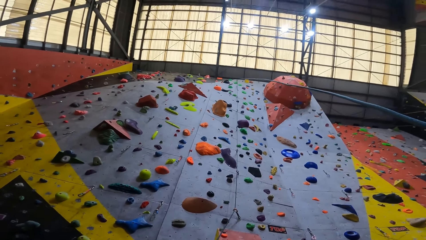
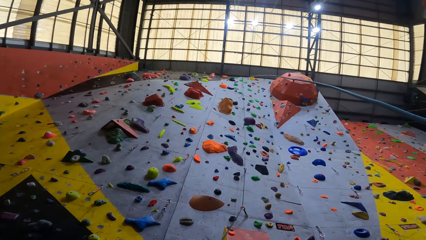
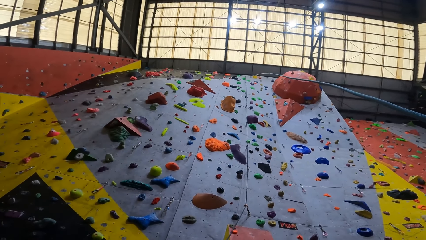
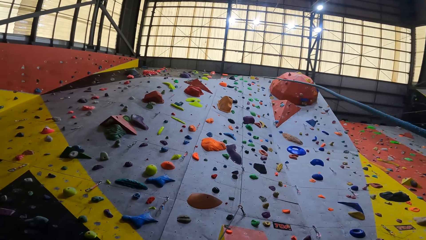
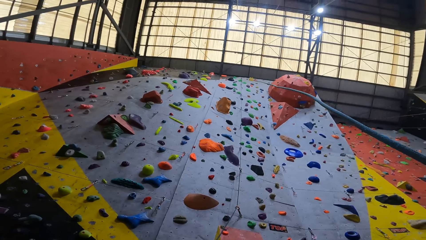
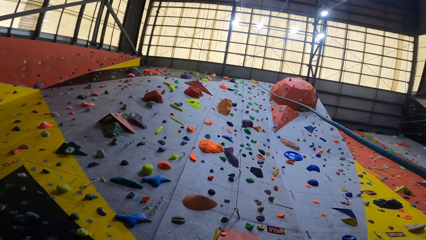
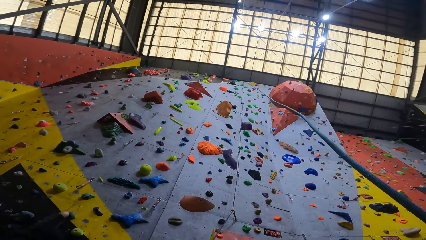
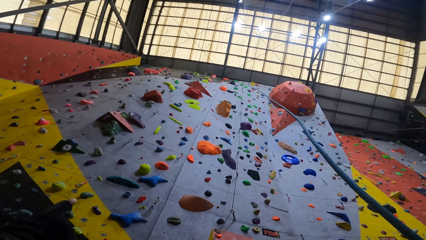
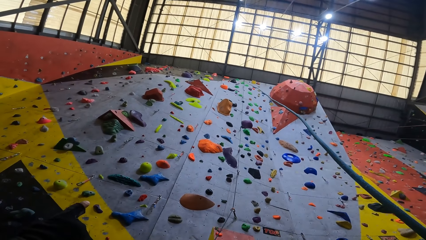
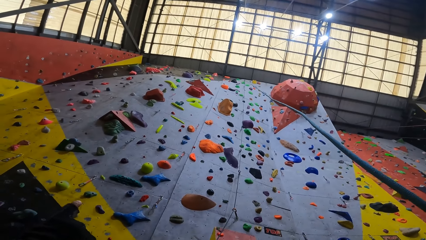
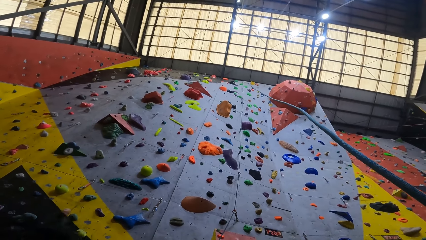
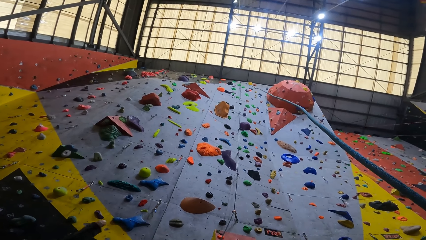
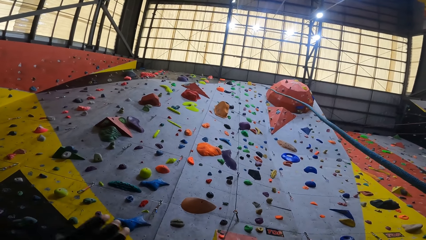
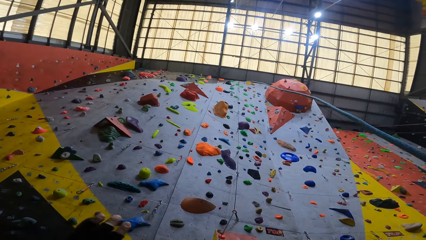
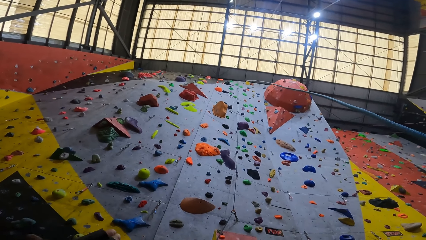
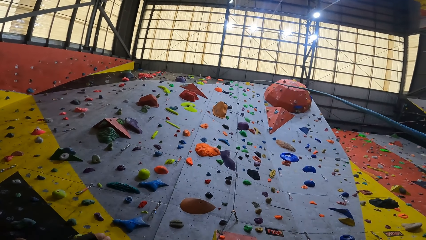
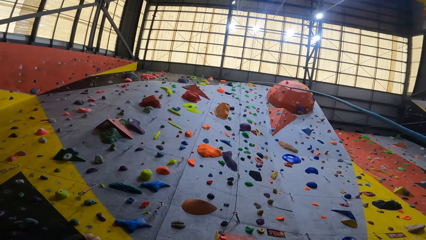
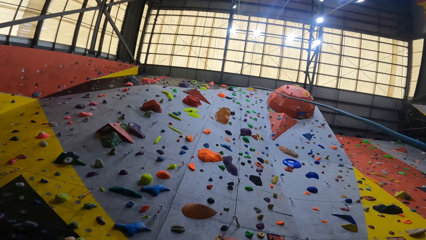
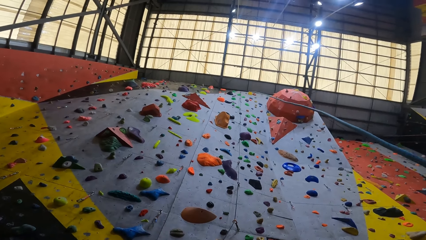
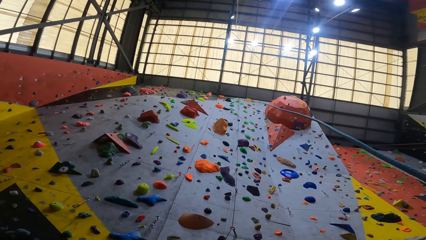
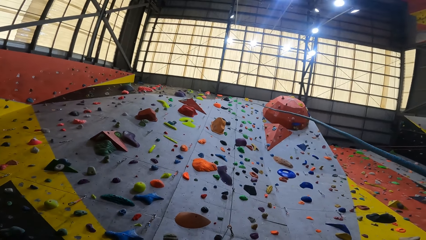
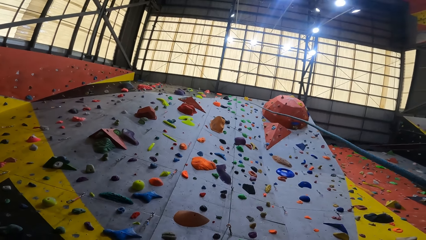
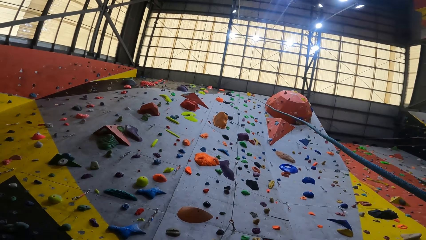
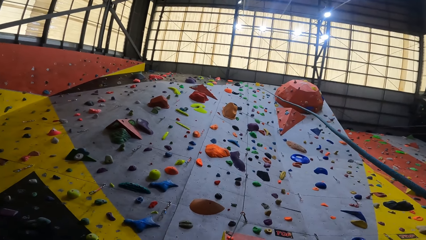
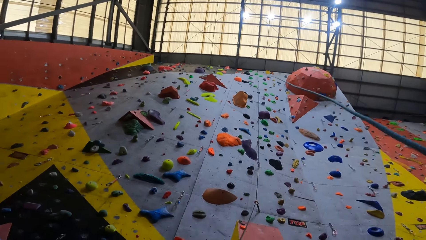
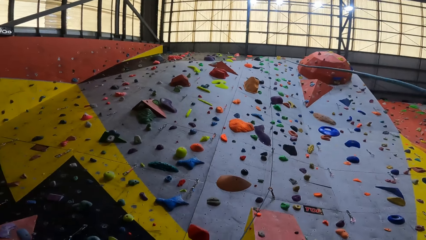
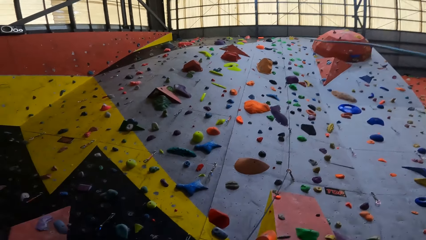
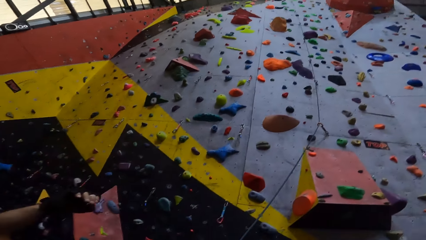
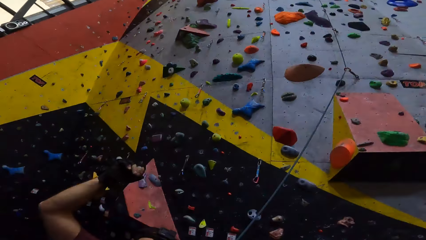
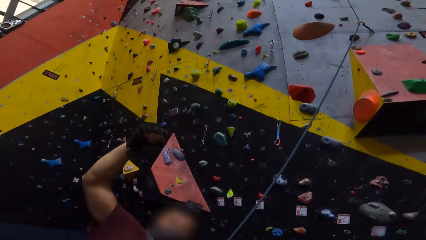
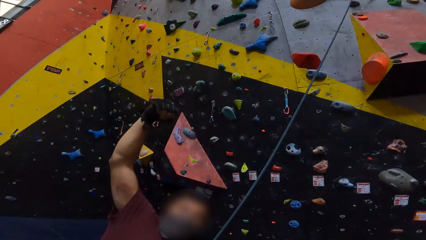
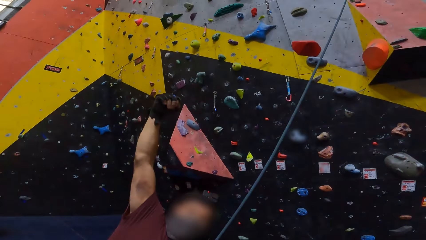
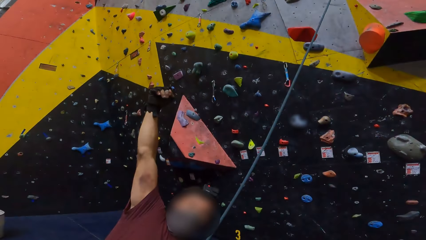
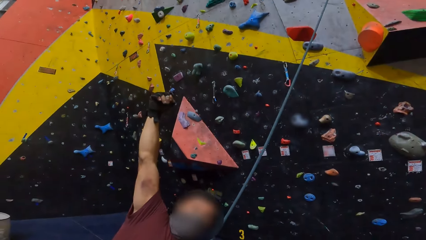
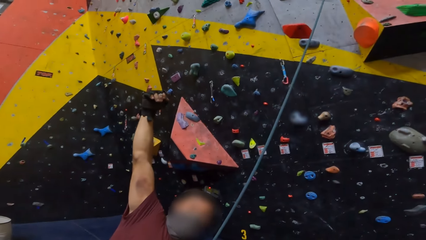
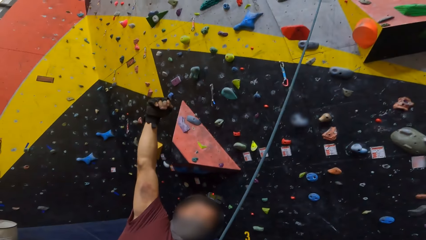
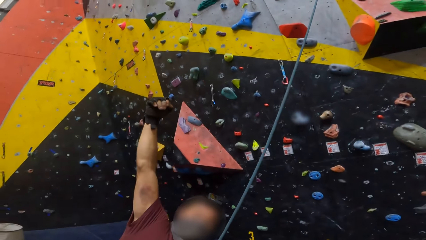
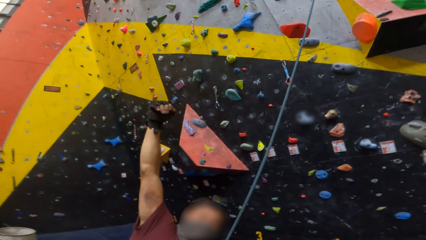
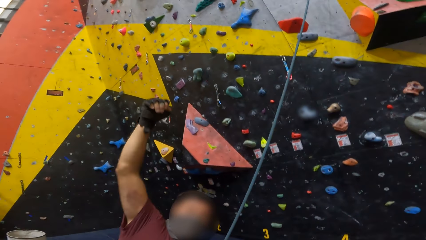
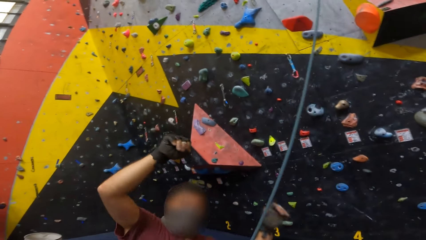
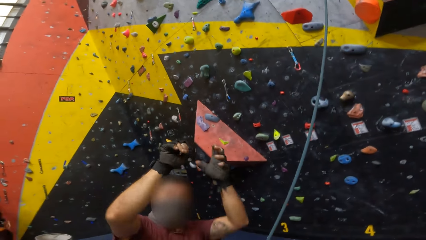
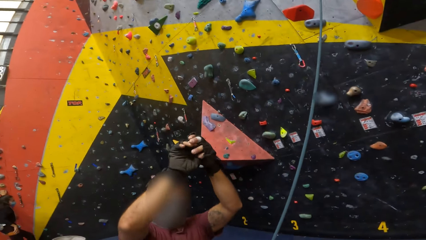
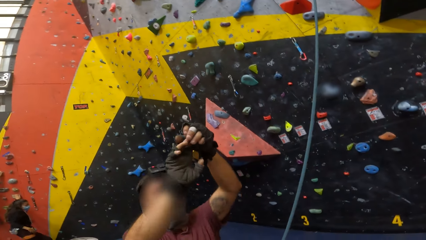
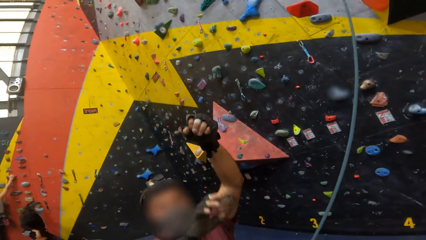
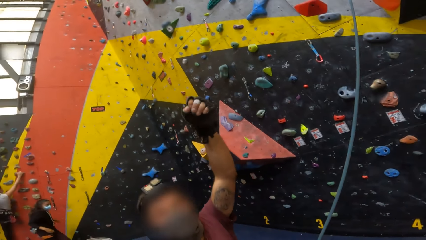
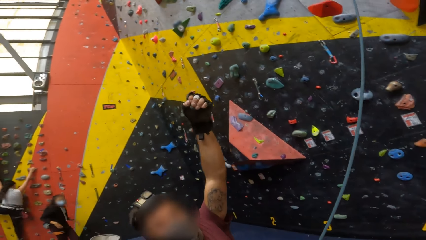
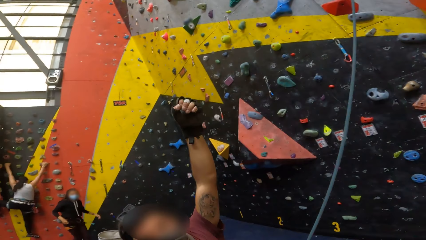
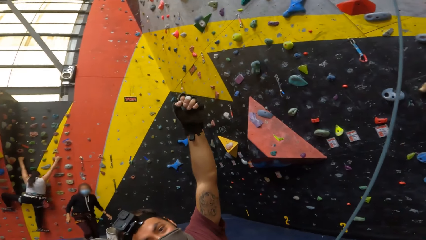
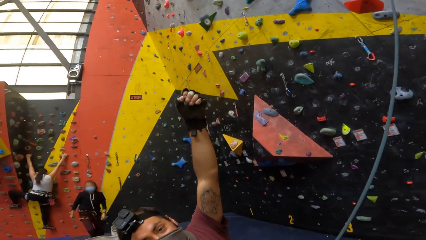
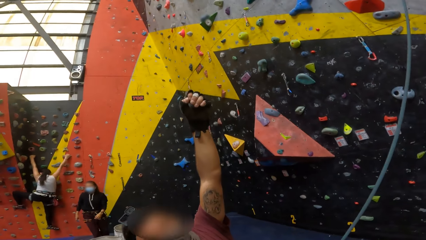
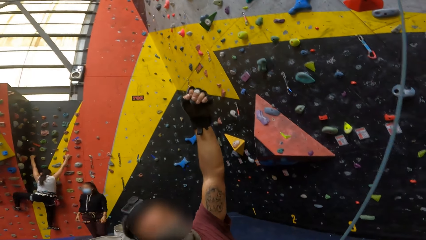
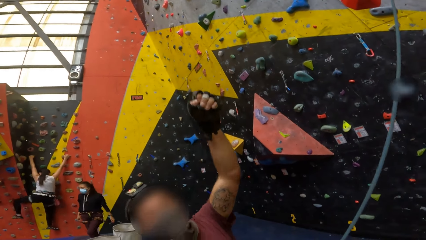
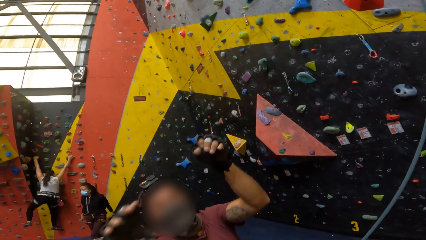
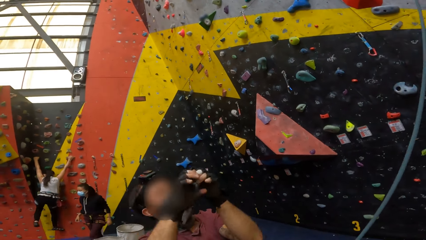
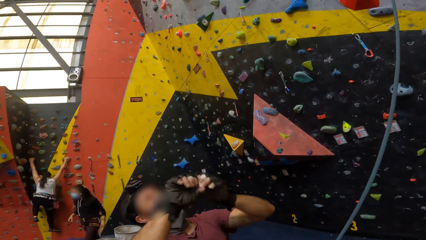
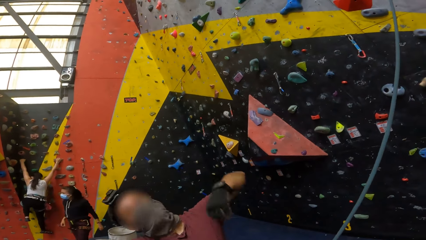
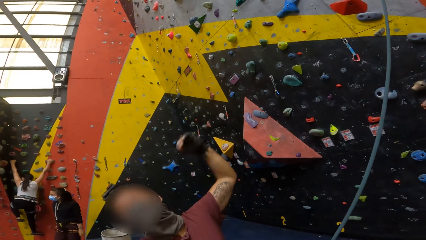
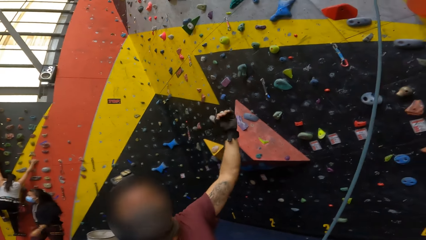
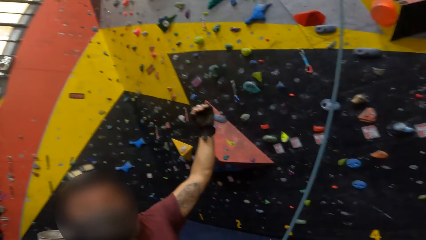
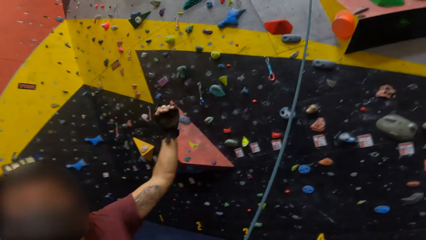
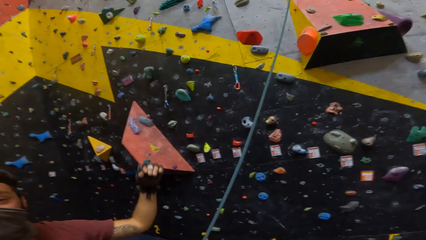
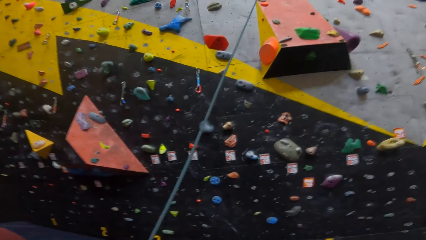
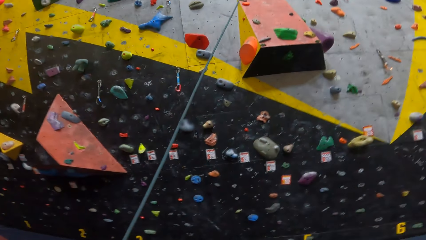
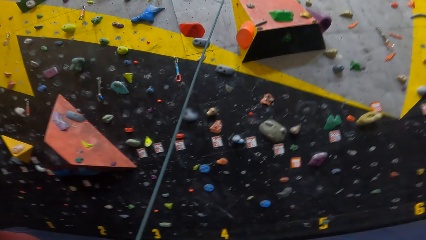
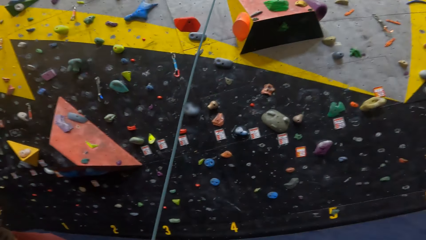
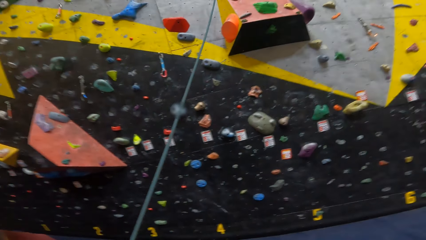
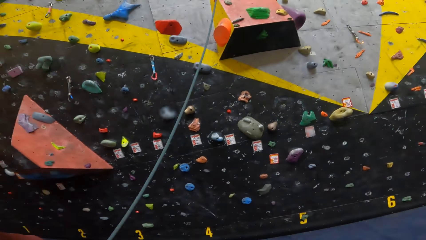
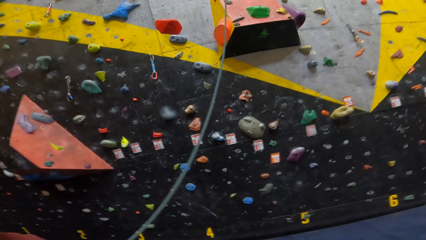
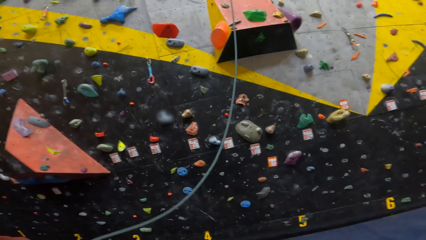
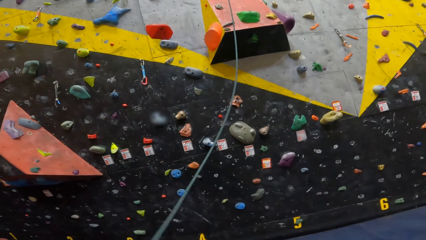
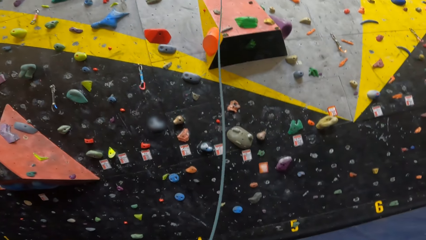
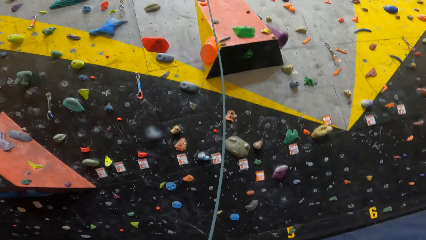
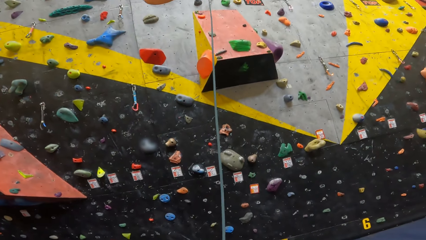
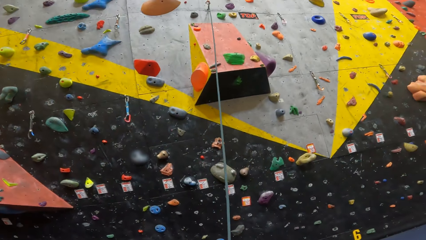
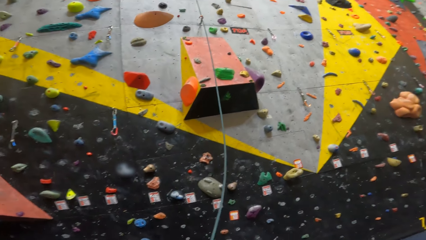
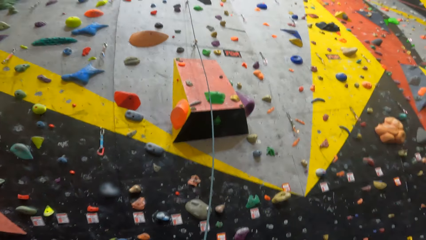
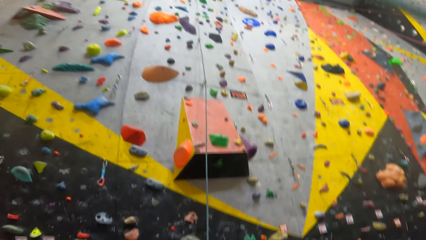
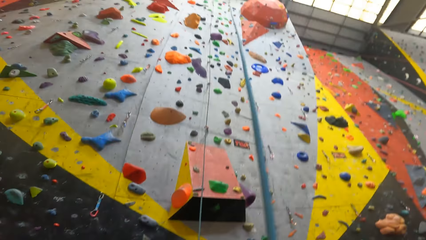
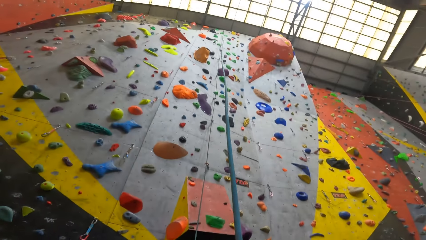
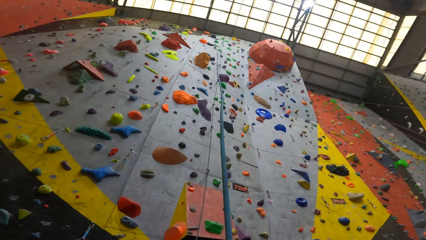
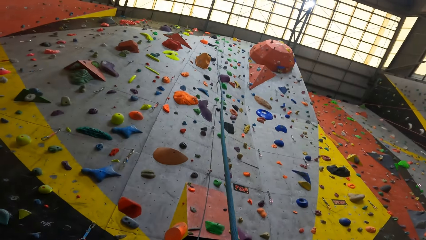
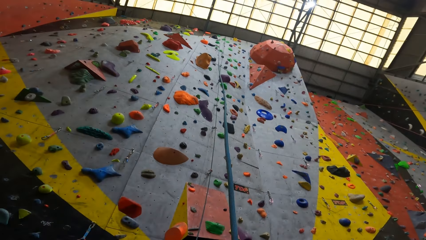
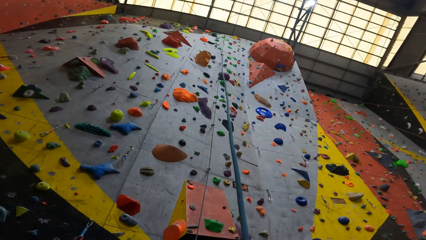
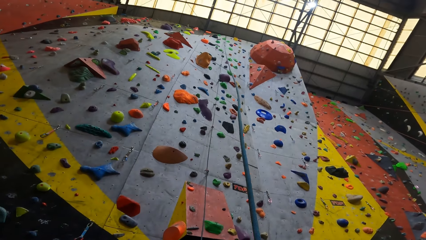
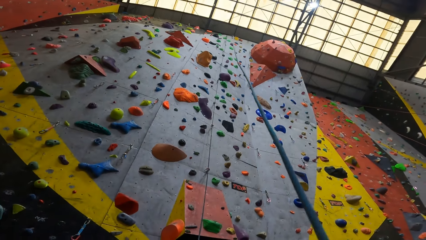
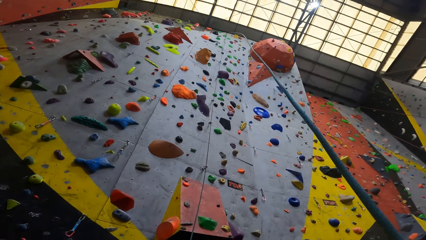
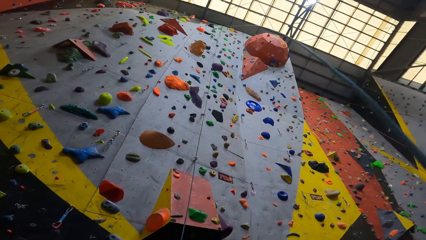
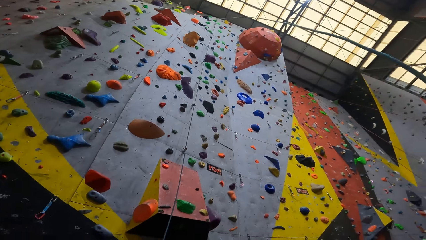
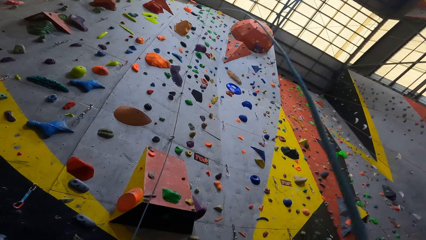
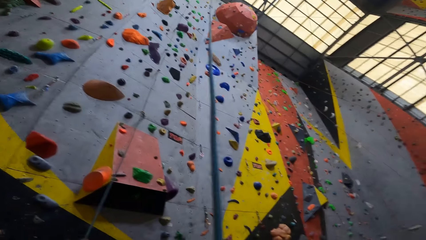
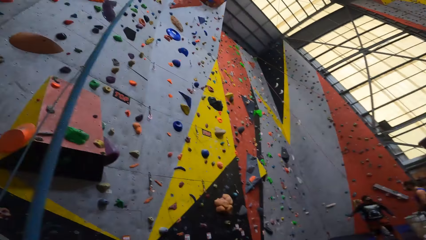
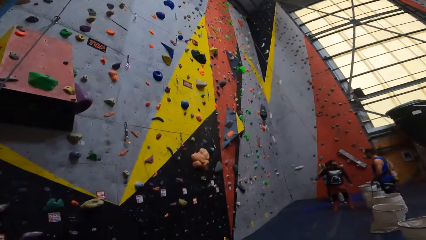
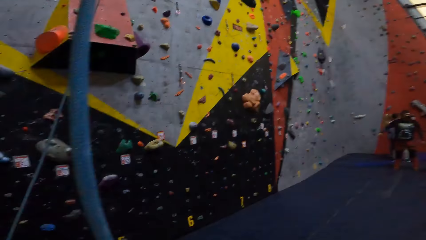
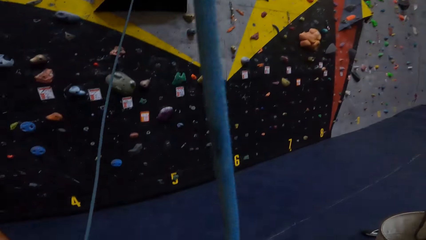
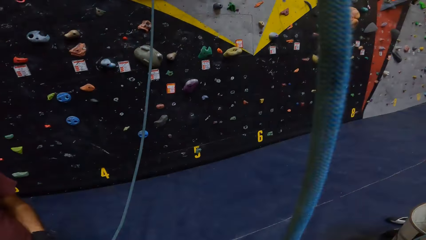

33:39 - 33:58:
The camera wearer looks at a man. The man does the hand gestures. The camera wearer looks around. They swing the rope.
